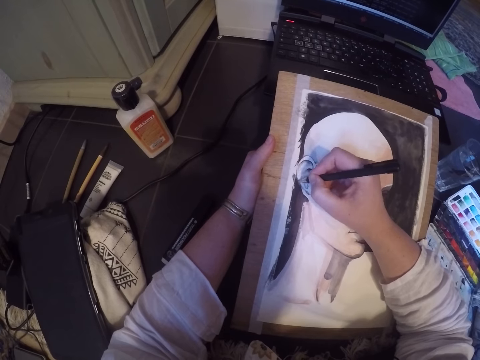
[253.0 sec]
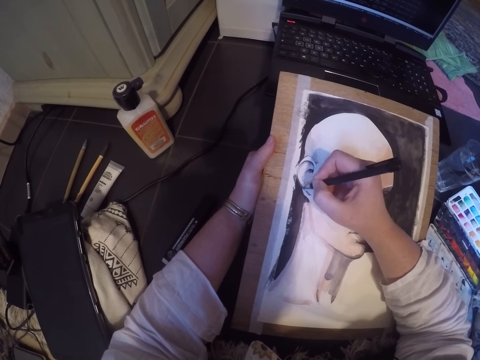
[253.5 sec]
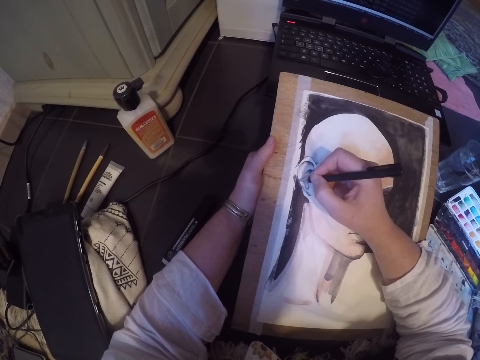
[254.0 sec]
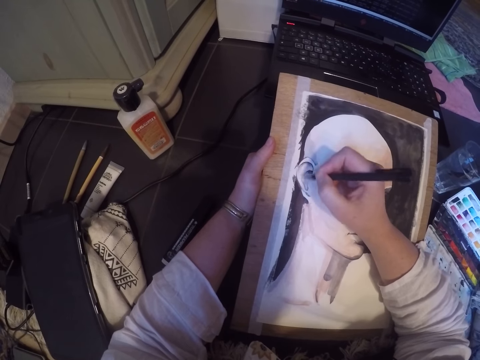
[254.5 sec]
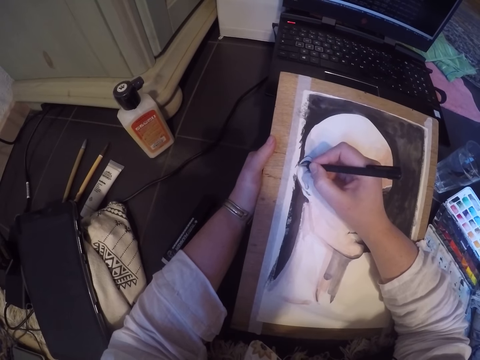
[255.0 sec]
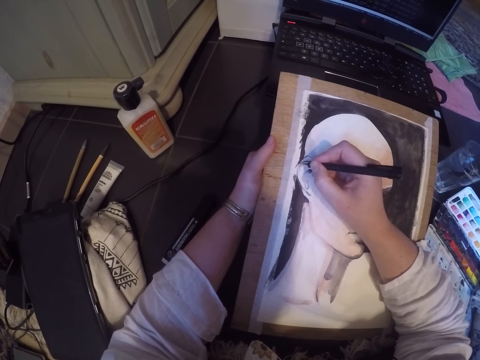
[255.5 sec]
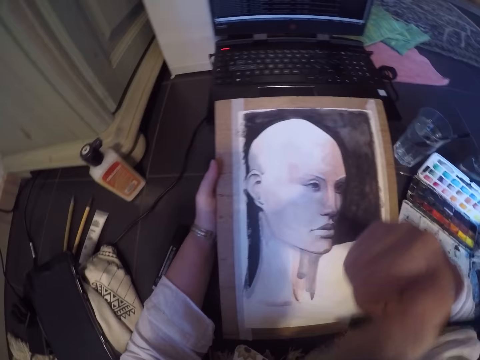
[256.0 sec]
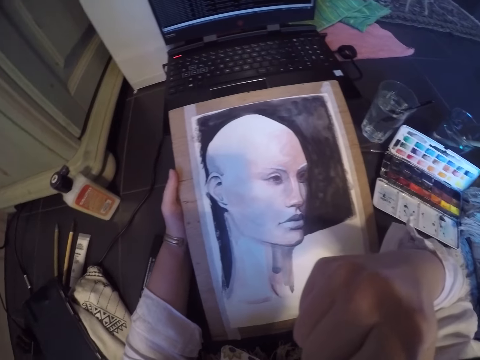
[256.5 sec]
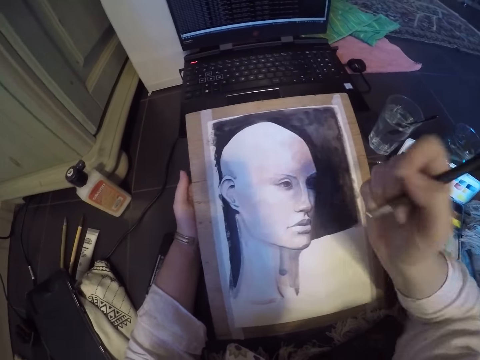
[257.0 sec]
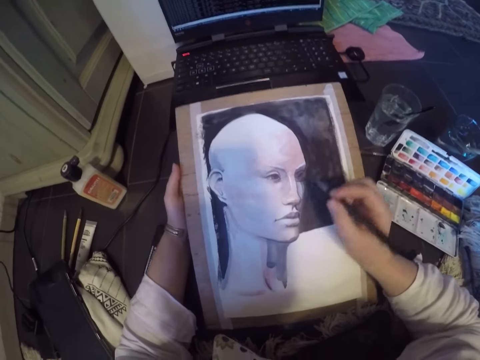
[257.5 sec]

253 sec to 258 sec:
The camera wearer stops drawing the paint. He itches his head with a pen. He touches his face with the pencil.

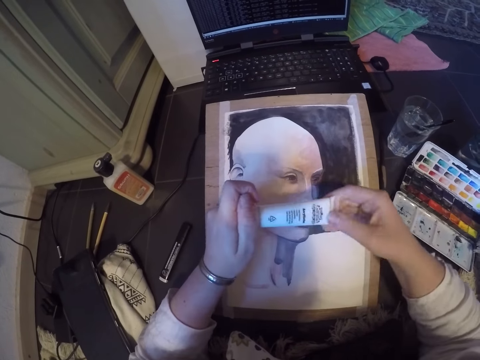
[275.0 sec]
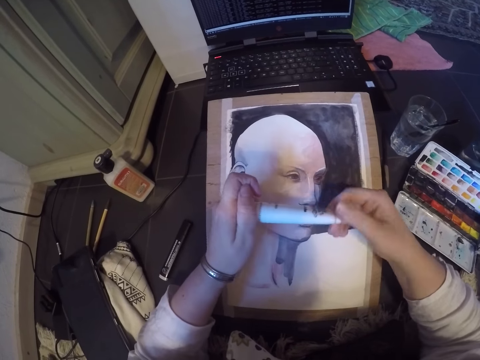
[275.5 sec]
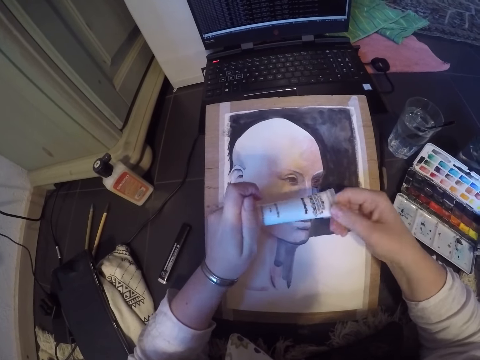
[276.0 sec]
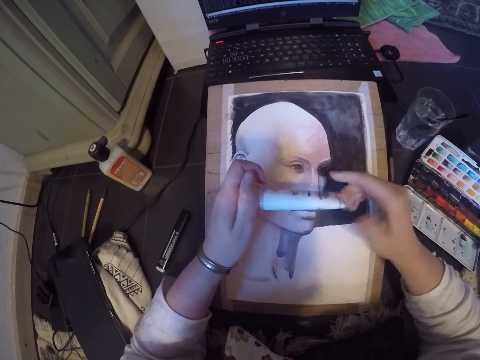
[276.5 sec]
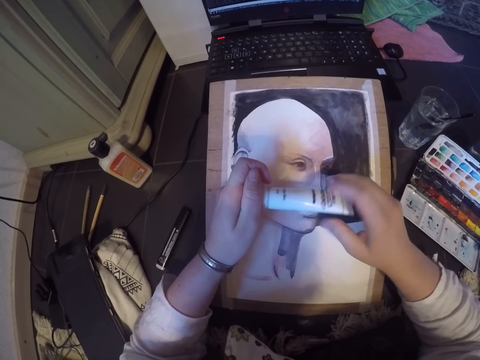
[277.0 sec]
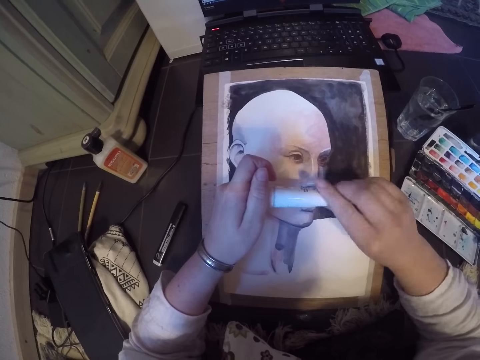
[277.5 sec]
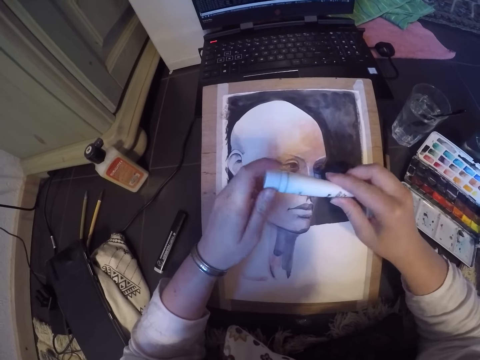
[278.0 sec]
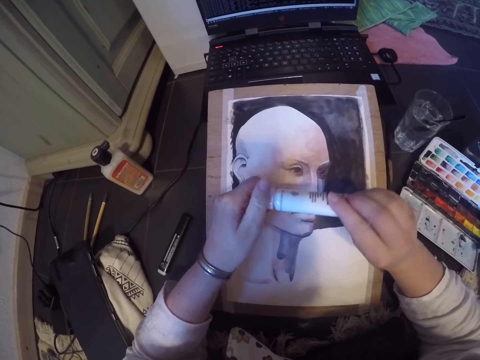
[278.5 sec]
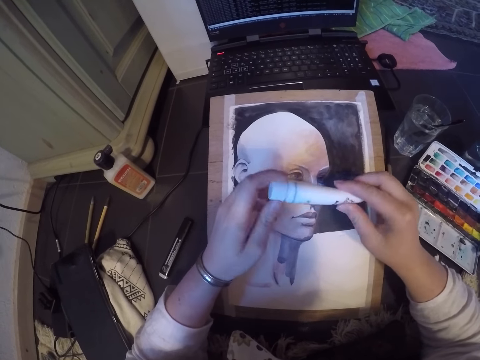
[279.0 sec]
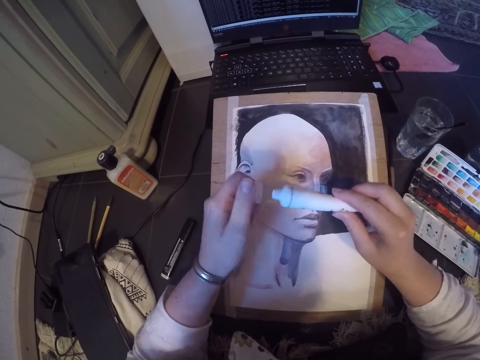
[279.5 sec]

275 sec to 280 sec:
The camera wearer opens the paint bottle.

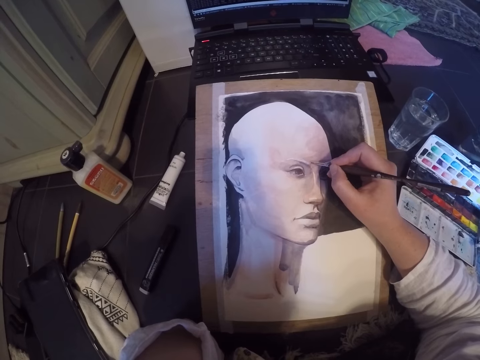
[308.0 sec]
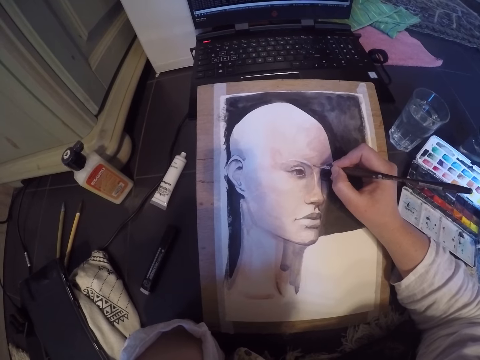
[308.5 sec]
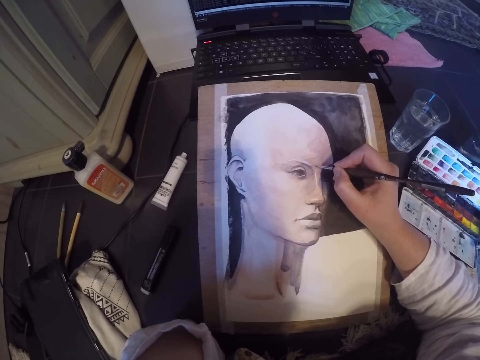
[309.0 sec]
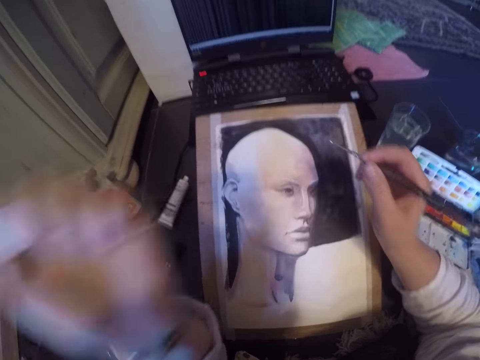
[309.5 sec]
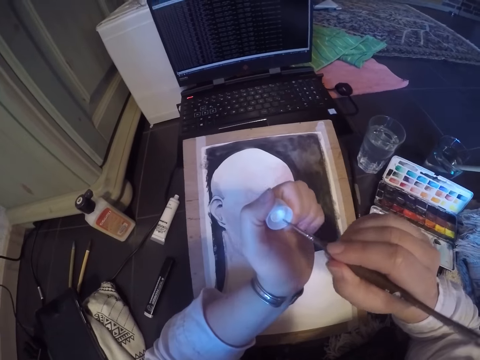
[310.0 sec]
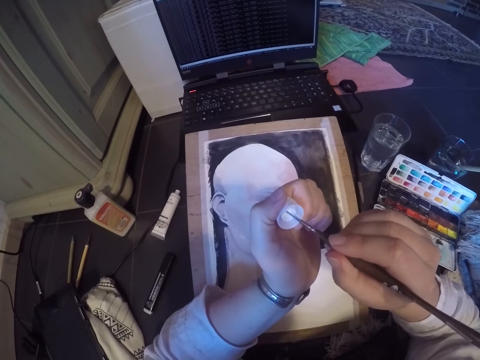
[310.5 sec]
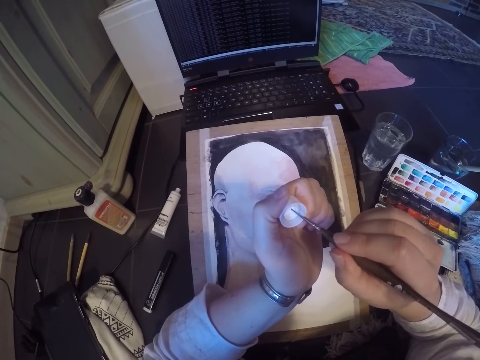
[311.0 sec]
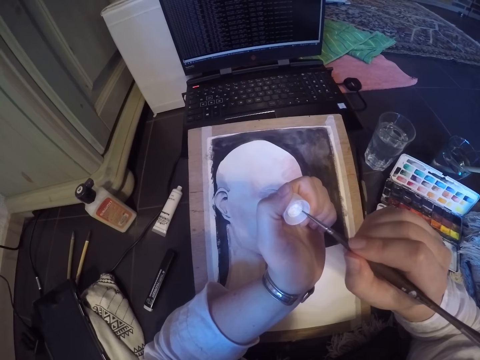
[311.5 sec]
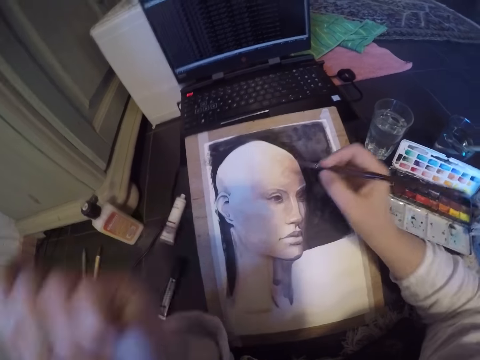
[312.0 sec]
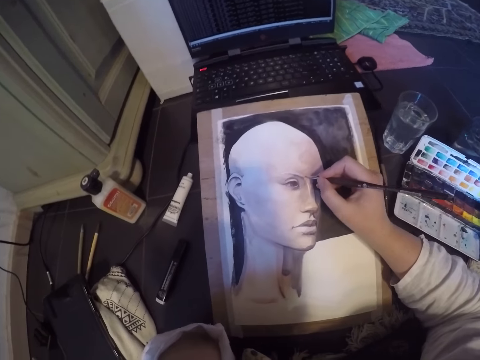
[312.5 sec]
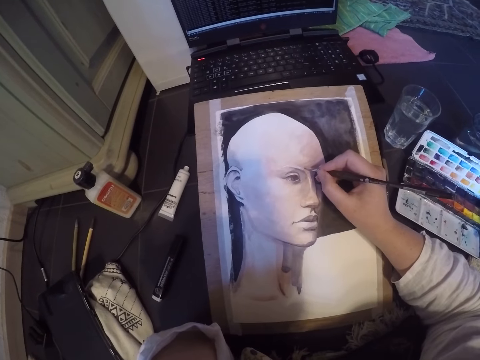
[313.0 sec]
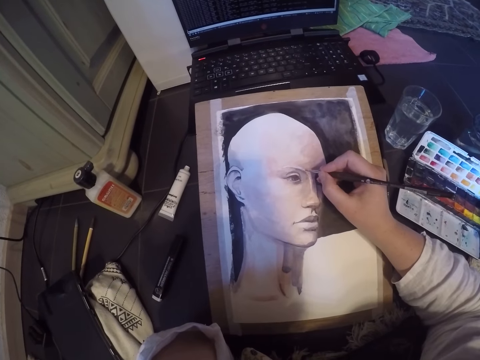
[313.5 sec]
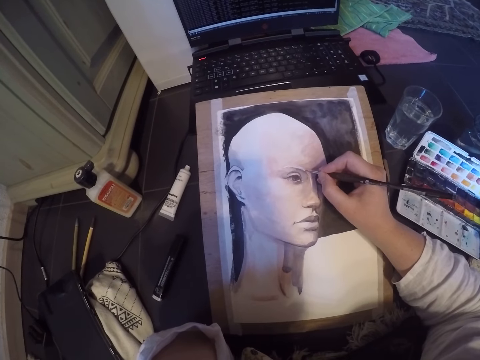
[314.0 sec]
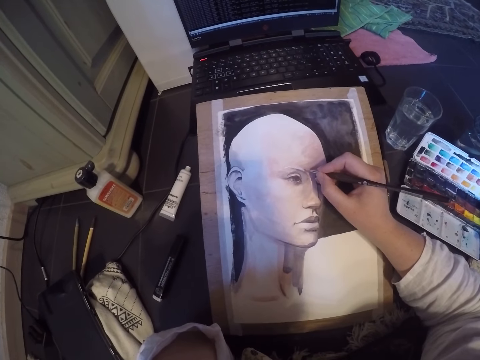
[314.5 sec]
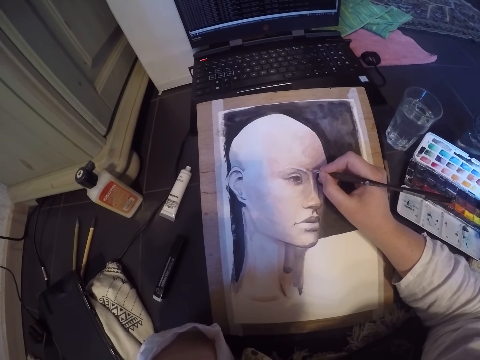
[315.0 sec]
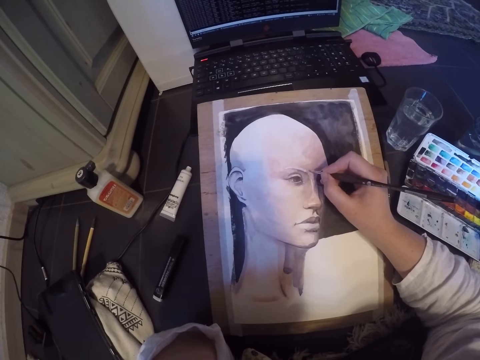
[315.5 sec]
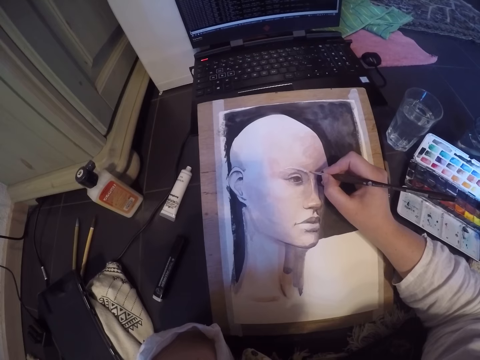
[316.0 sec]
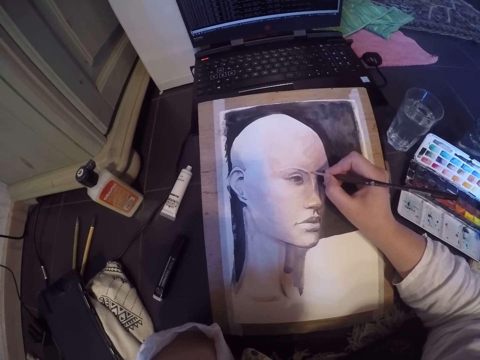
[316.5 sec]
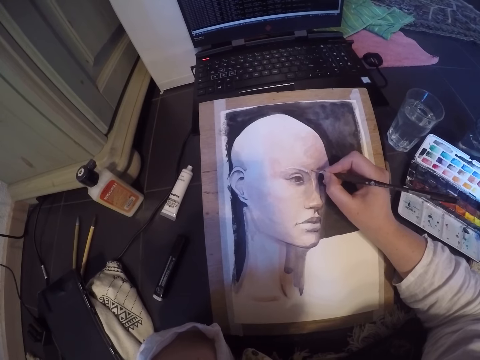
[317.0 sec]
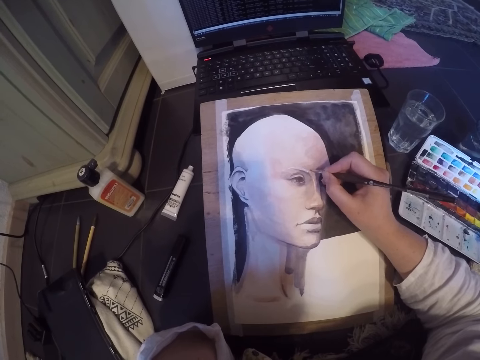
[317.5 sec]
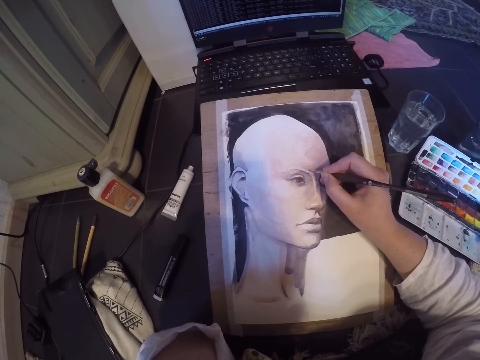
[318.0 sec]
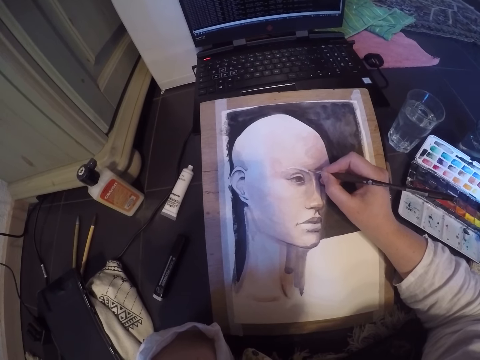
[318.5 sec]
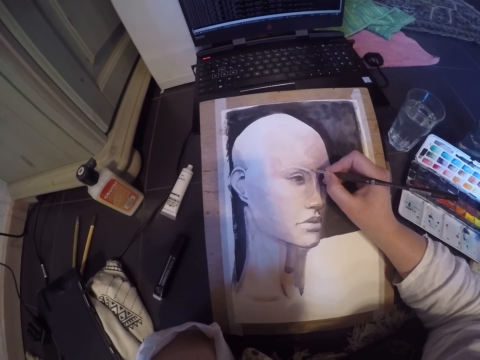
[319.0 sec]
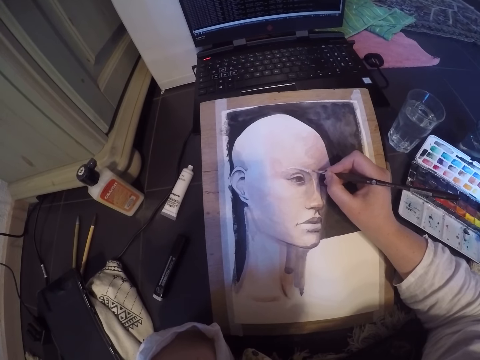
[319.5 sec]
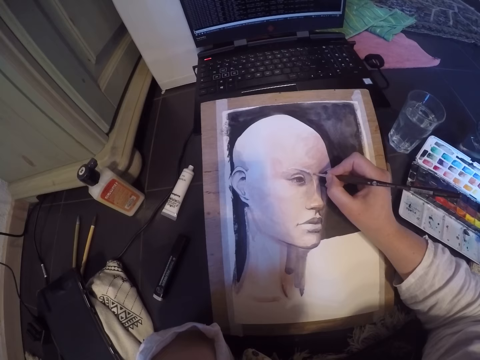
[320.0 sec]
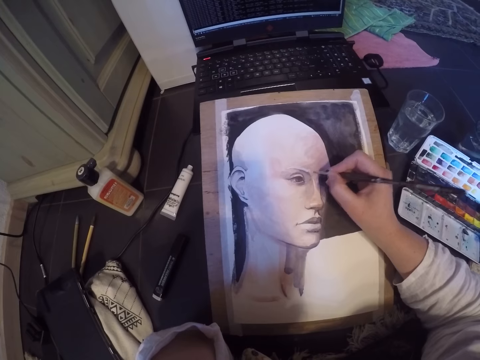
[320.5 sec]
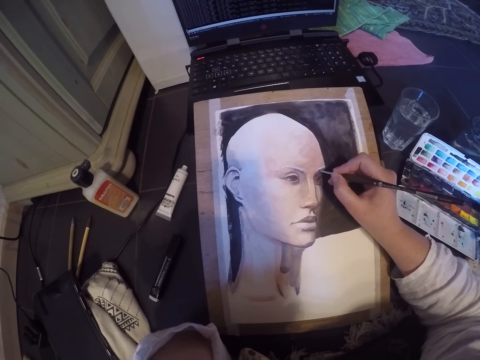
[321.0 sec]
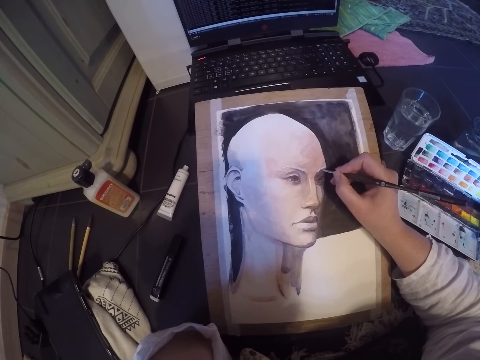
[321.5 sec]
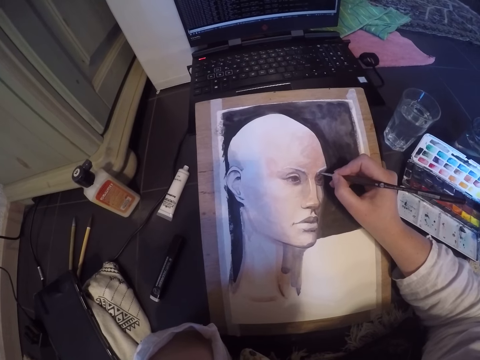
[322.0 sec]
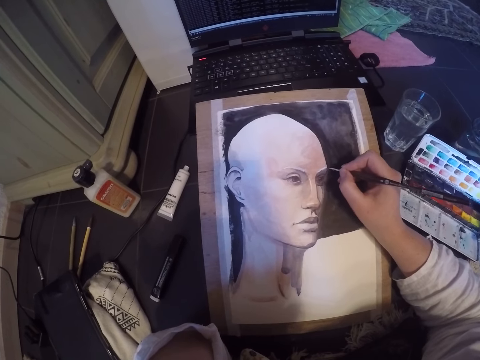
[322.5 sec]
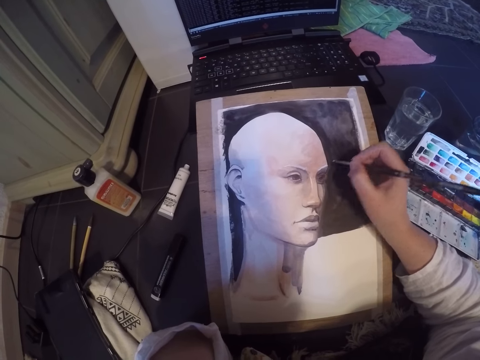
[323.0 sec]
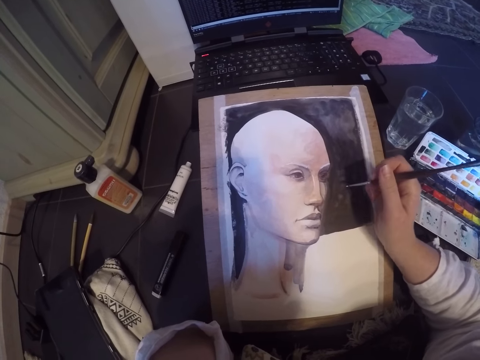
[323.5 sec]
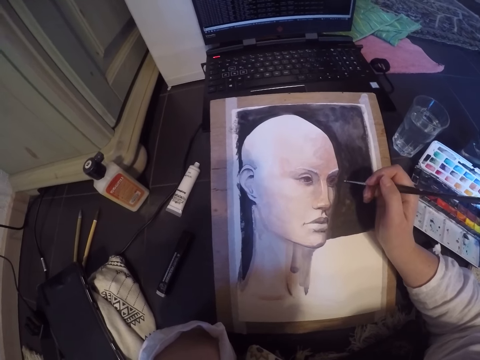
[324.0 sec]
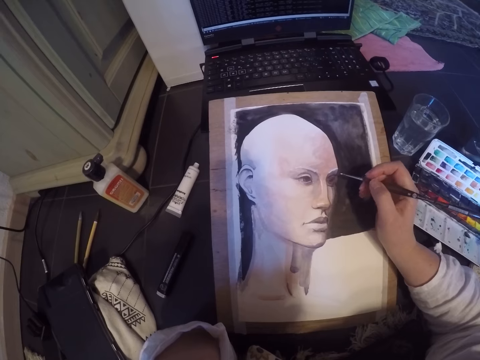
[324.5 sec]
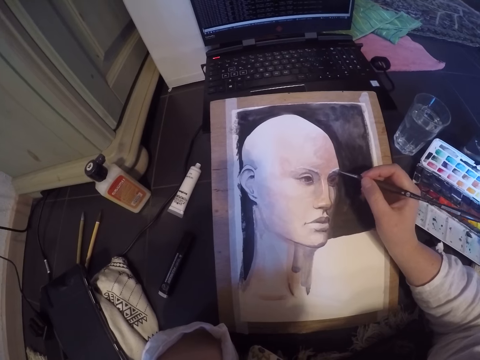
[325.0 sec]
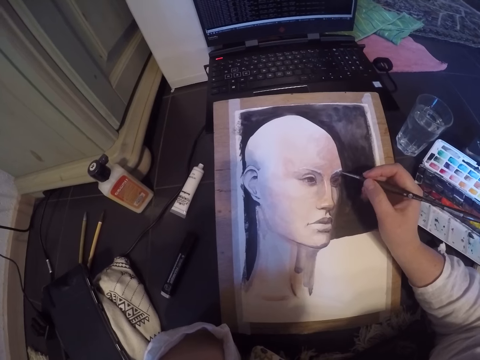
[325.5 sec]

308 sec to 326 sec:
The camera wearer touches the paint in the tube cap with the brush. He paints the picture on the table with his right hand. He draws the right eyebrow of the image. He draws the left eyebrow of the image.
